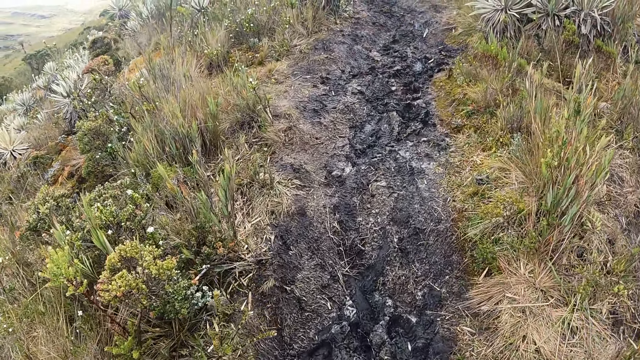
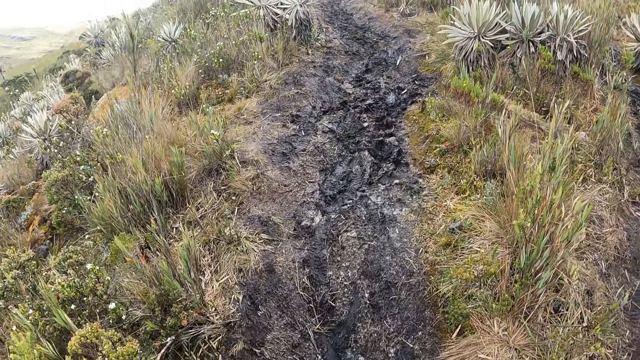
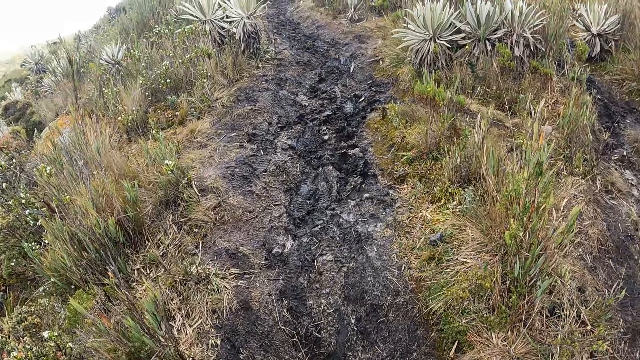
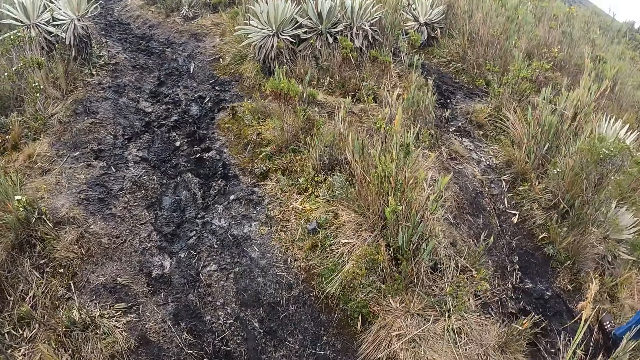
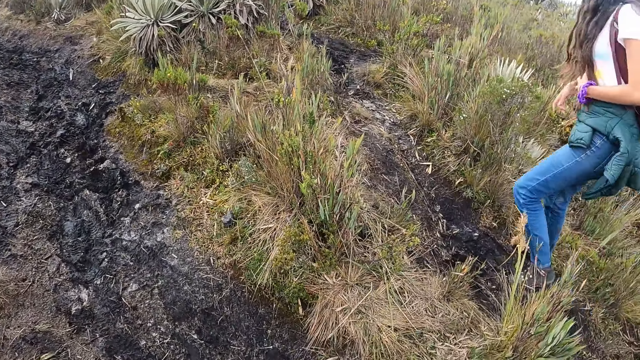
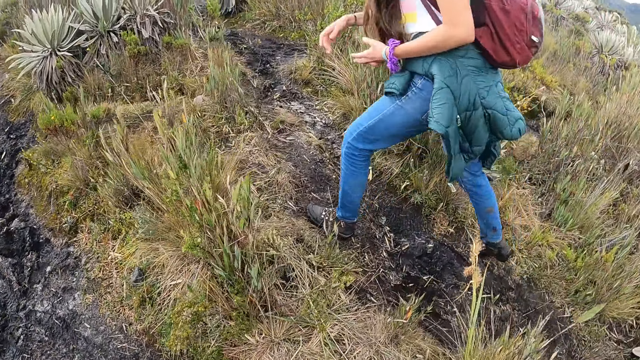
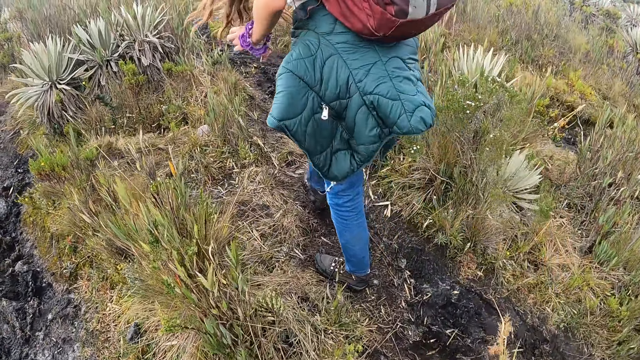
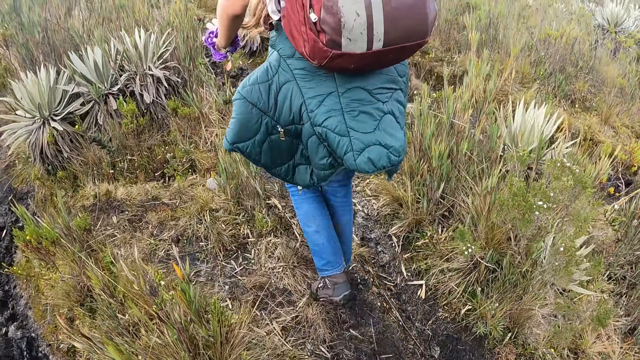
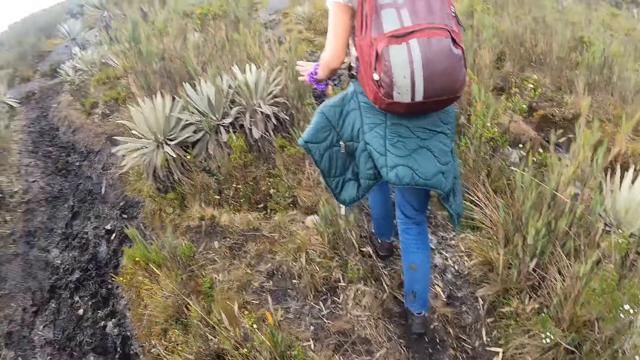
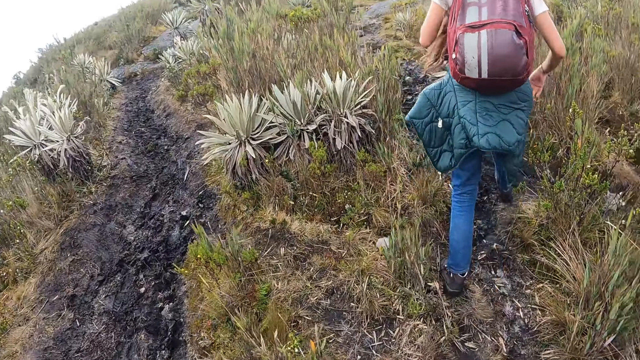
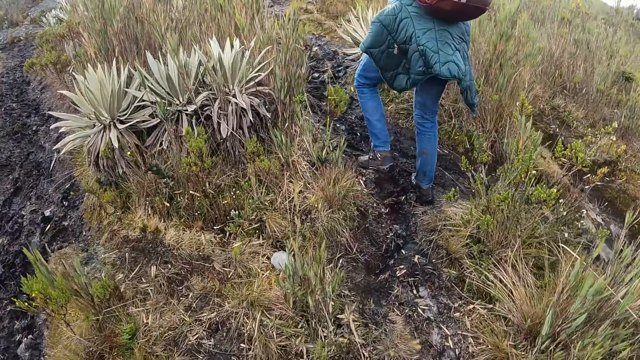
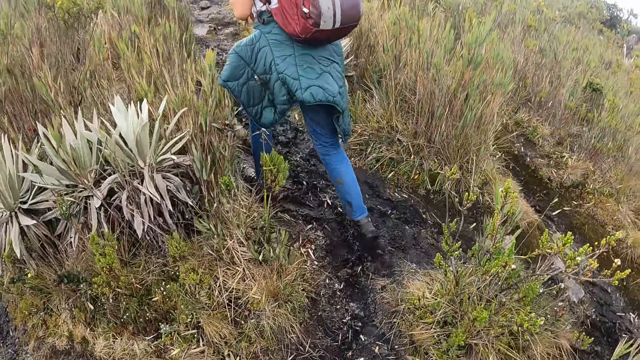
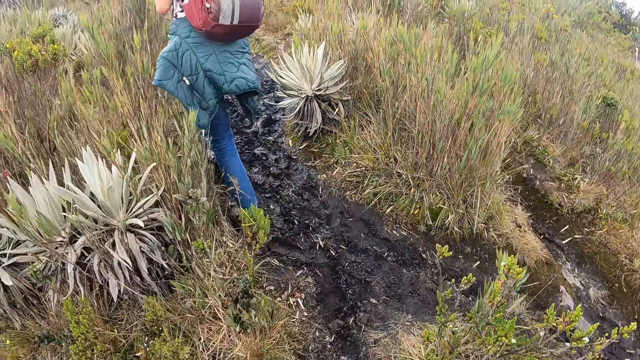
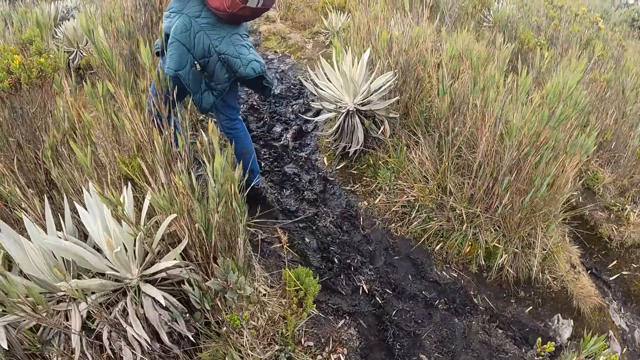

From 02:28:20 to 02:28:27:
The woman hikes past the camera wearer.

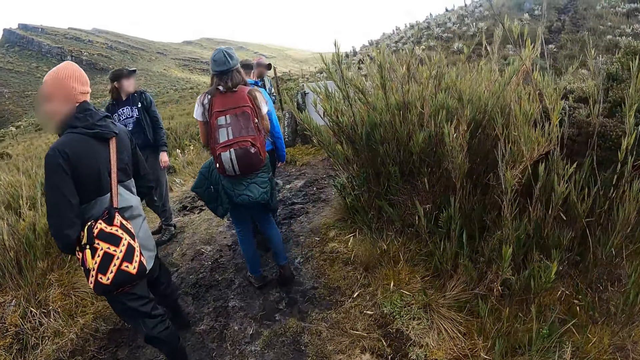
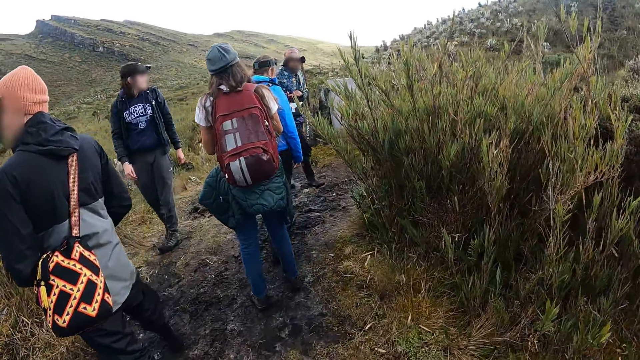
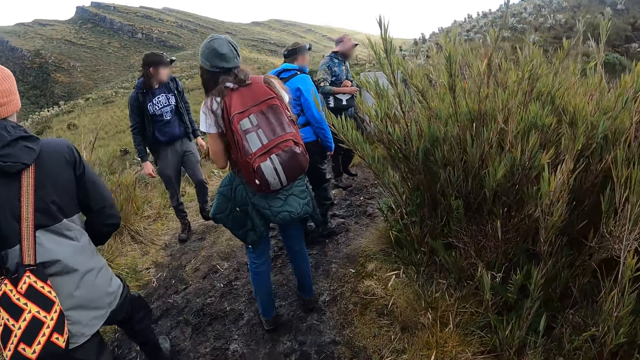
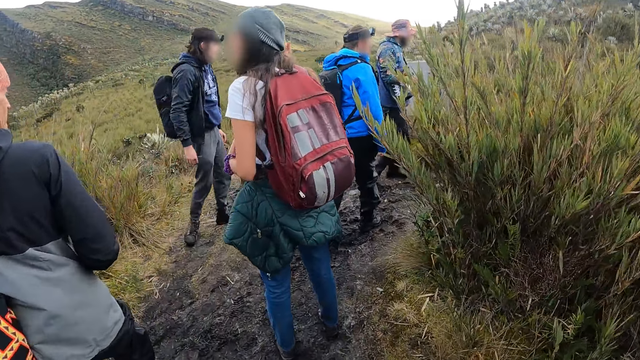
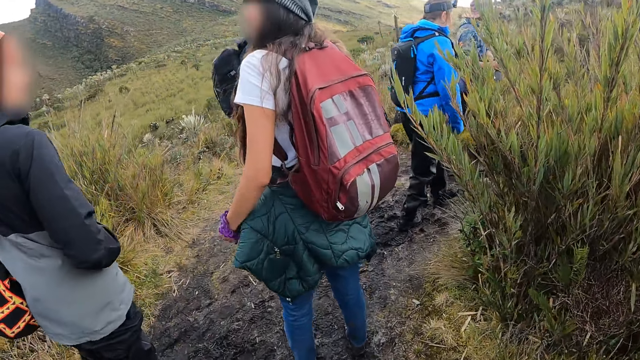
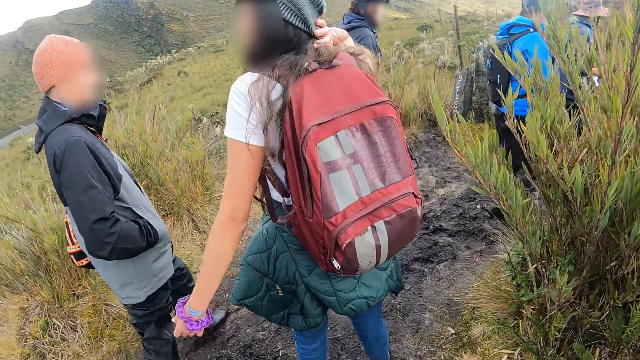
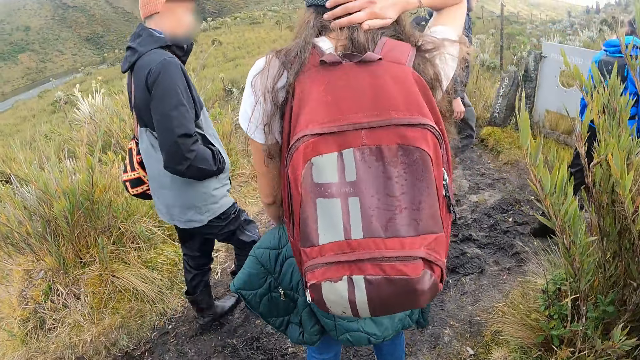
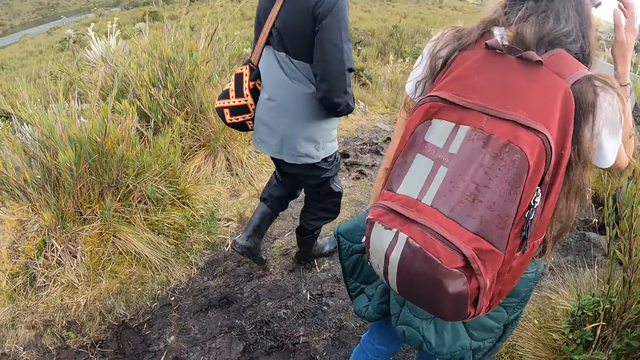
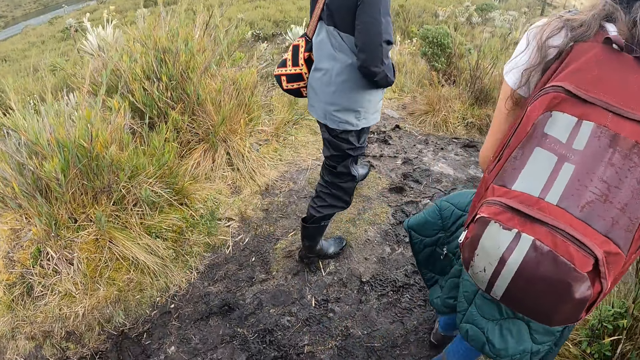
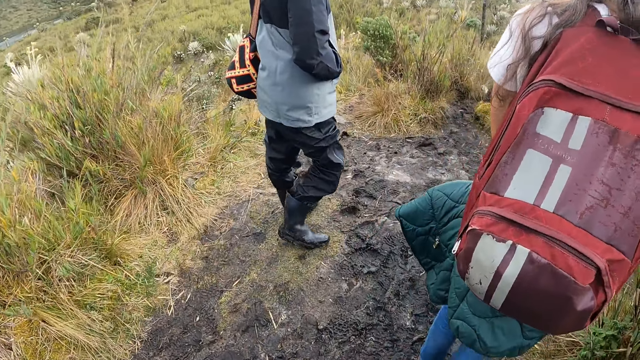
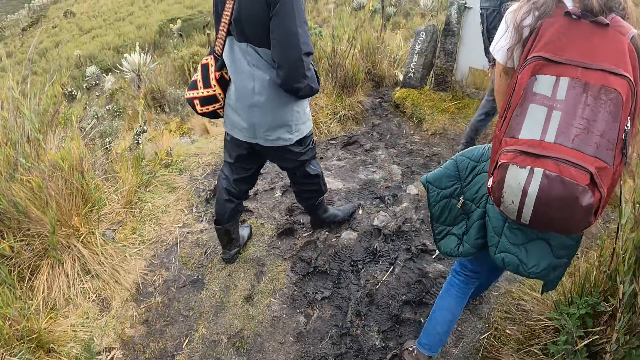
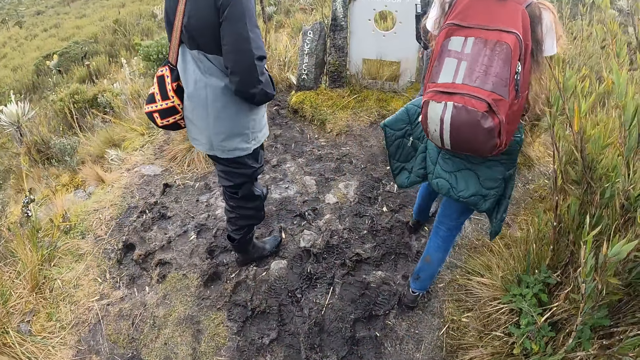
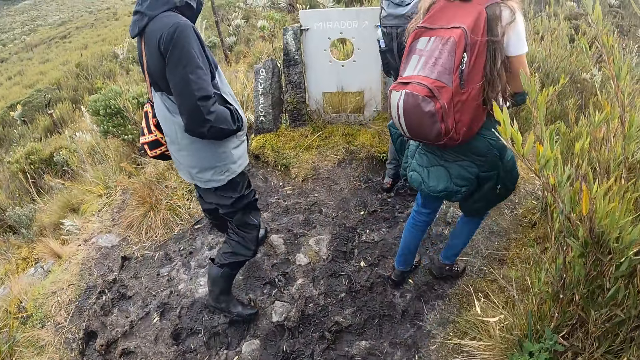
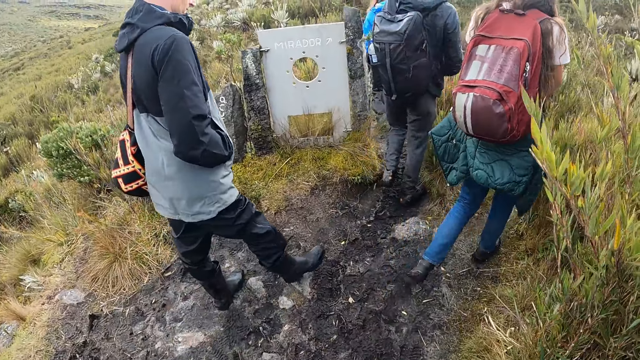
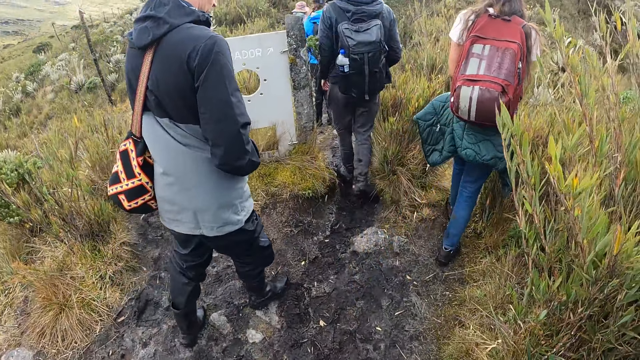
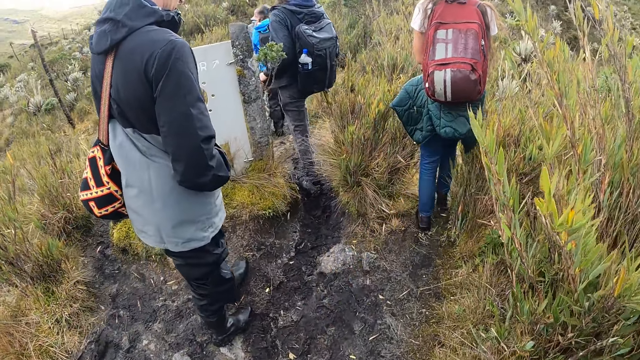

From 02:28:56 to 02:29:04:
A woman touches her hair with her right hand.

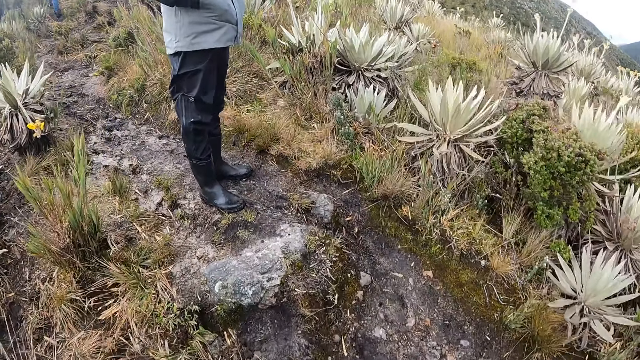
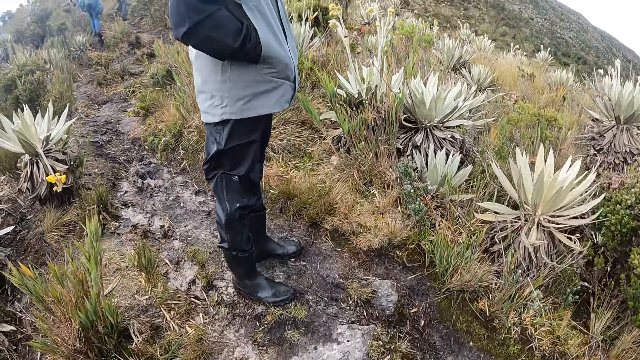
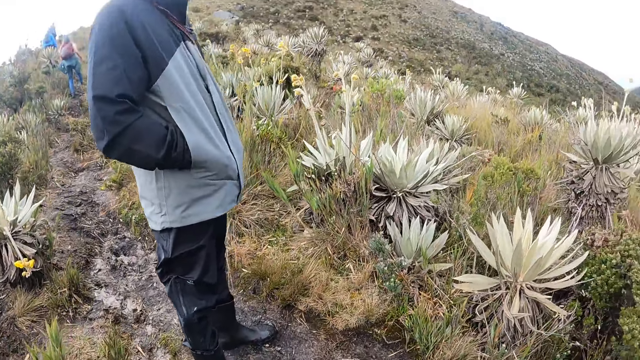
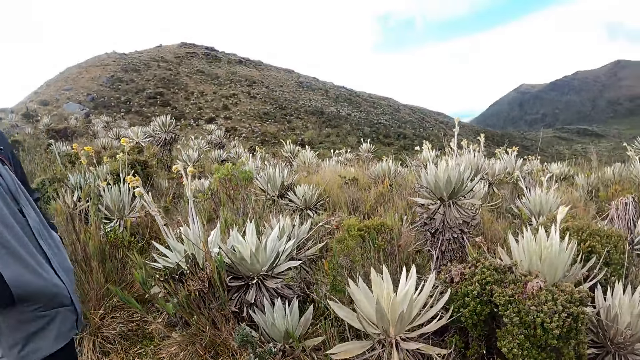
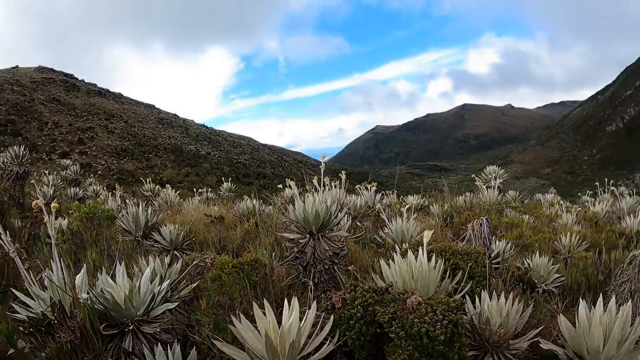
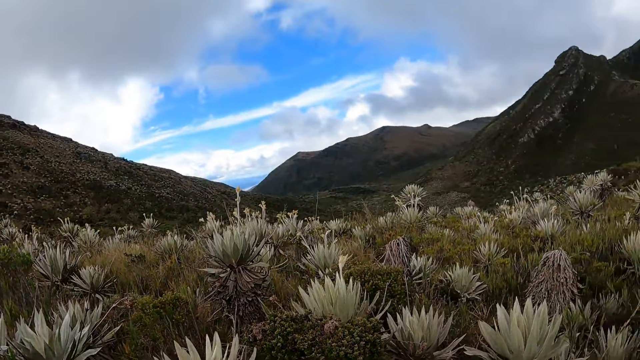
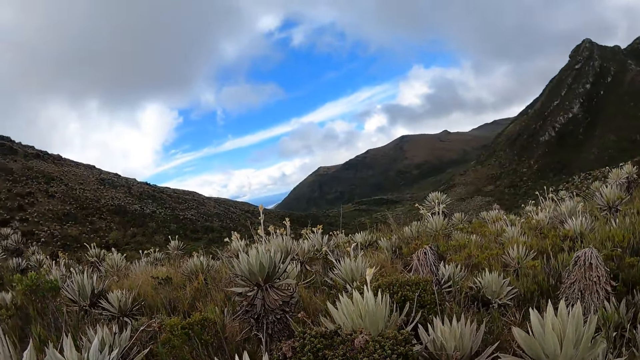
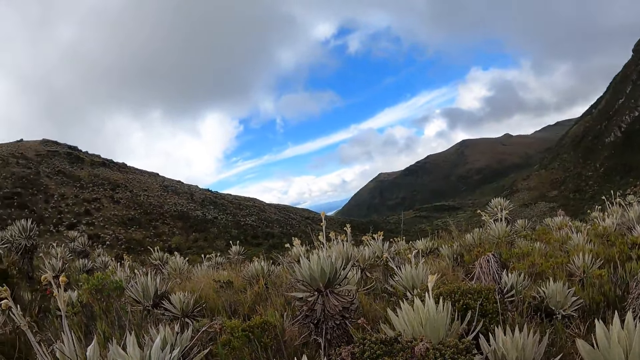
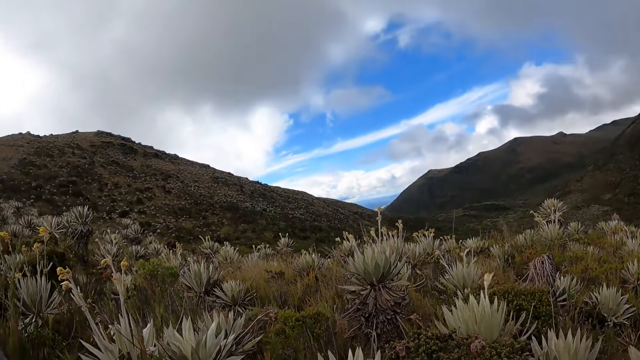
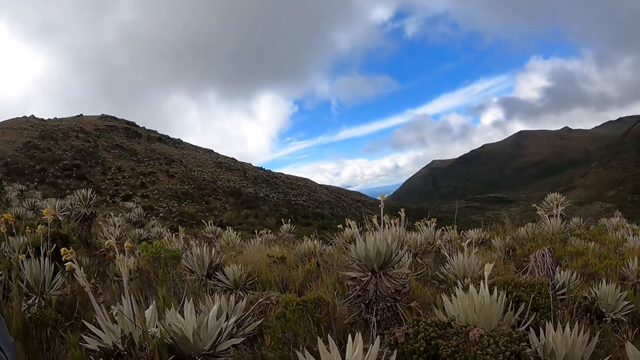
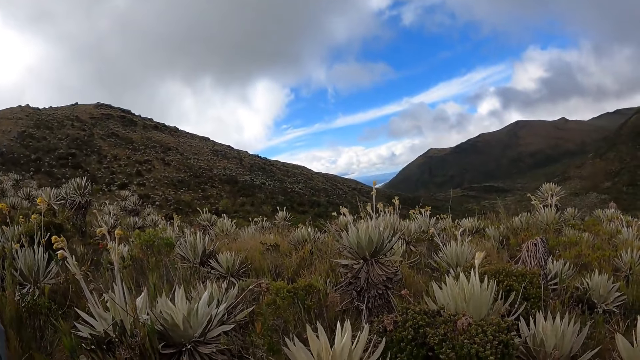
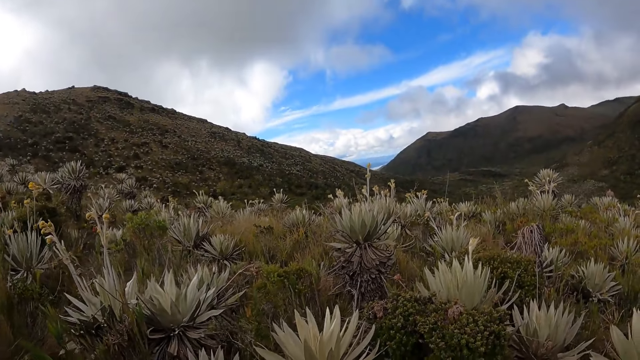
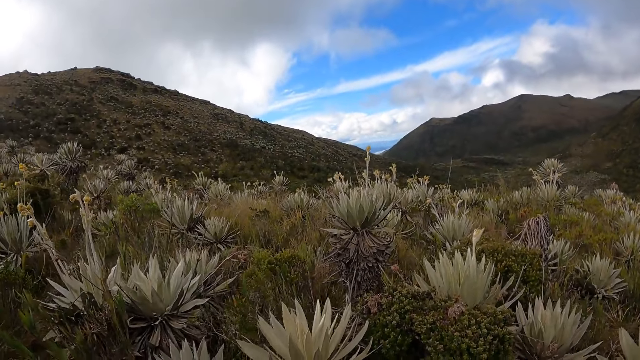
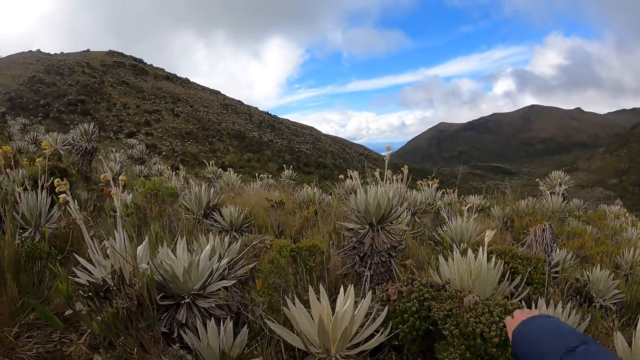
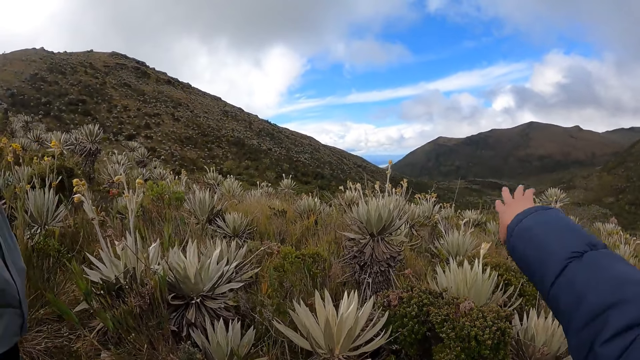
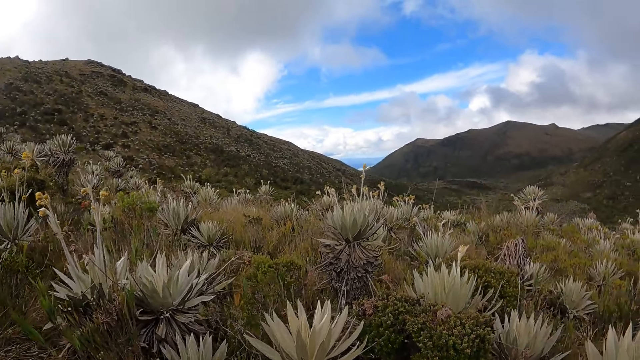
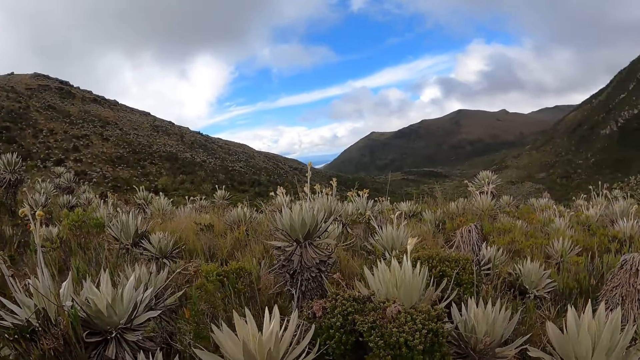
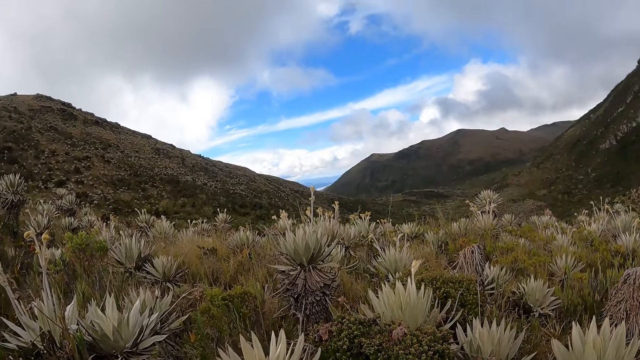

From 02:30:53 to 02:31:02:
The camera wearer looks around the scrubland.
